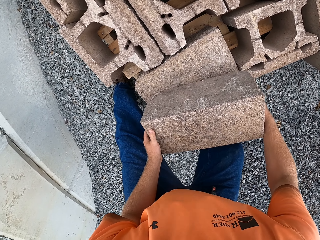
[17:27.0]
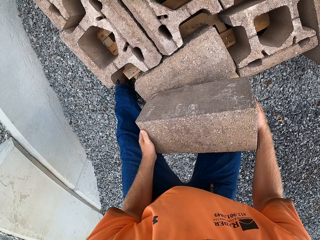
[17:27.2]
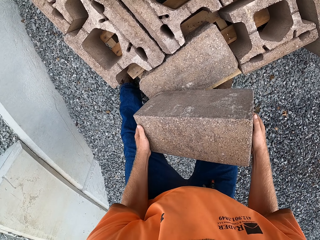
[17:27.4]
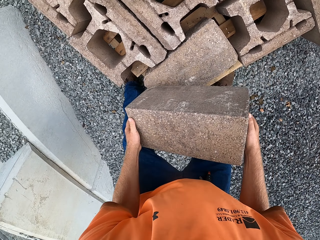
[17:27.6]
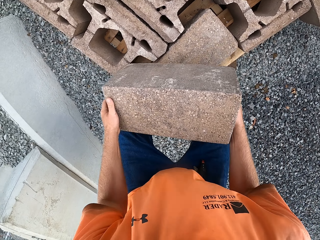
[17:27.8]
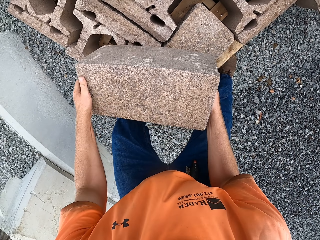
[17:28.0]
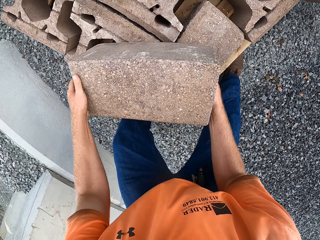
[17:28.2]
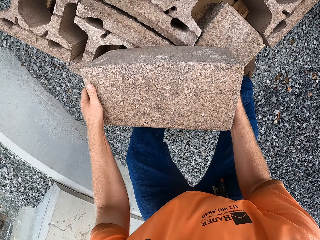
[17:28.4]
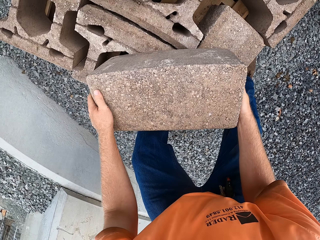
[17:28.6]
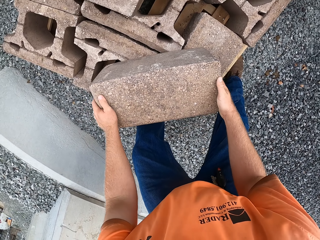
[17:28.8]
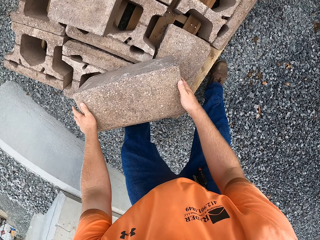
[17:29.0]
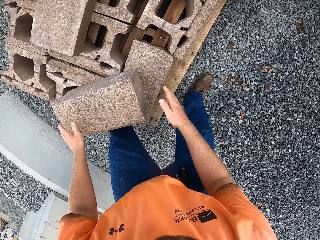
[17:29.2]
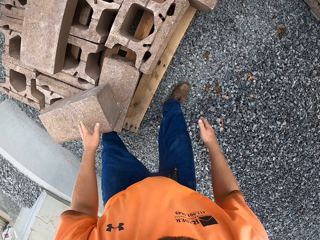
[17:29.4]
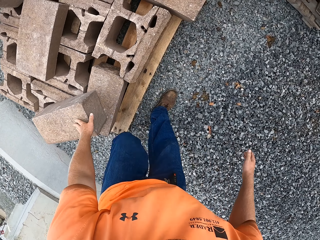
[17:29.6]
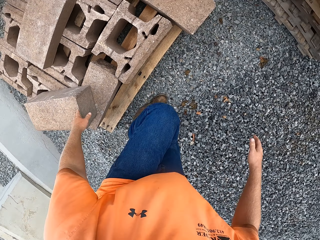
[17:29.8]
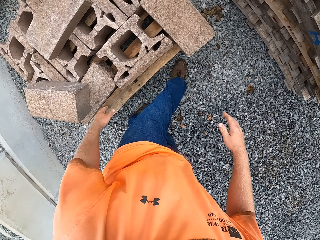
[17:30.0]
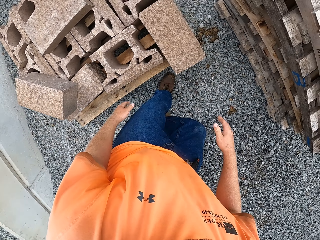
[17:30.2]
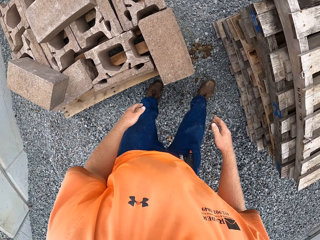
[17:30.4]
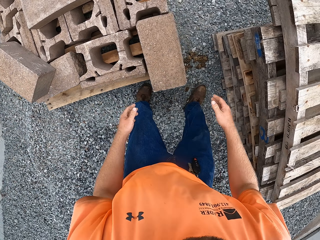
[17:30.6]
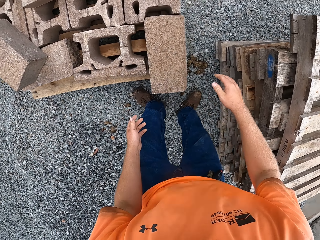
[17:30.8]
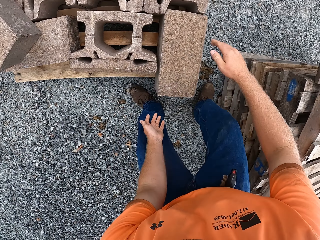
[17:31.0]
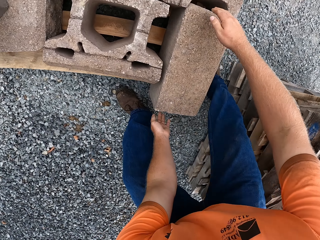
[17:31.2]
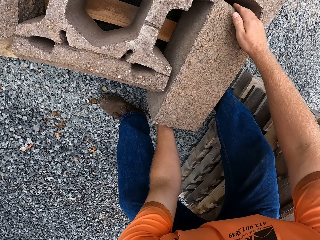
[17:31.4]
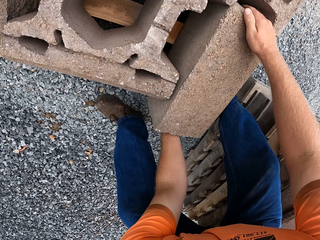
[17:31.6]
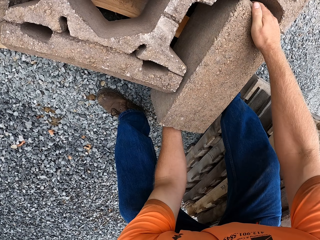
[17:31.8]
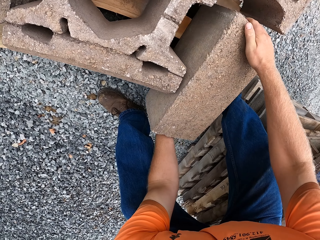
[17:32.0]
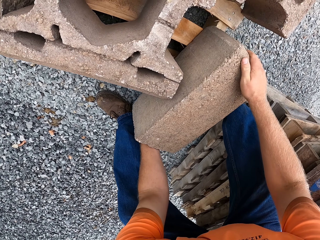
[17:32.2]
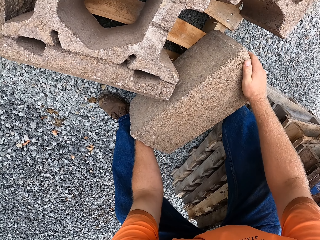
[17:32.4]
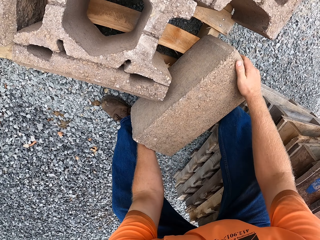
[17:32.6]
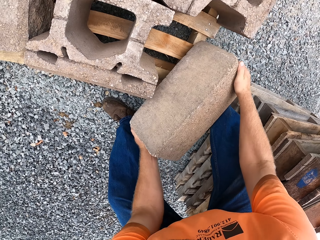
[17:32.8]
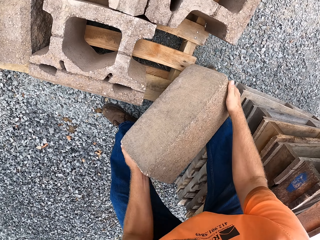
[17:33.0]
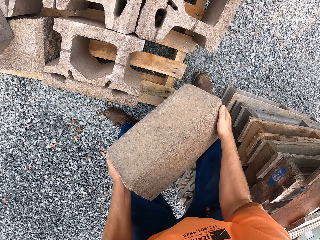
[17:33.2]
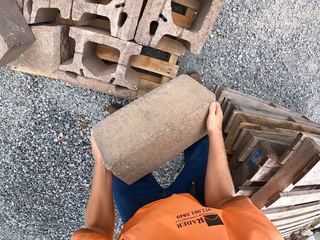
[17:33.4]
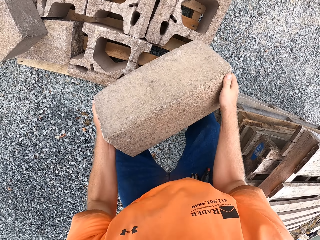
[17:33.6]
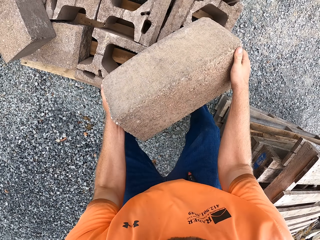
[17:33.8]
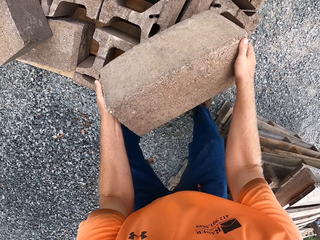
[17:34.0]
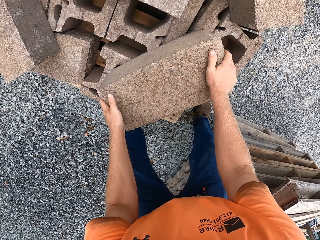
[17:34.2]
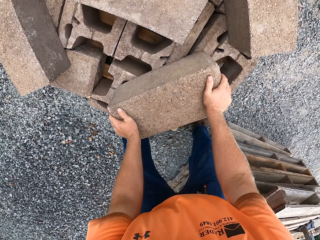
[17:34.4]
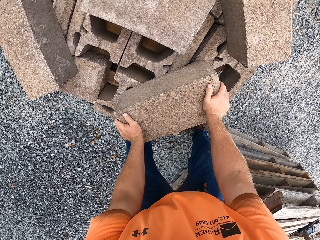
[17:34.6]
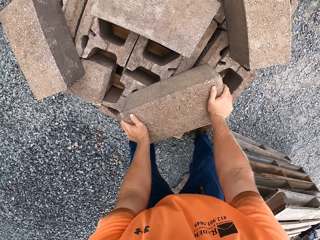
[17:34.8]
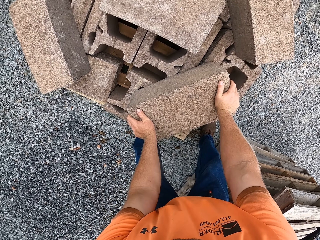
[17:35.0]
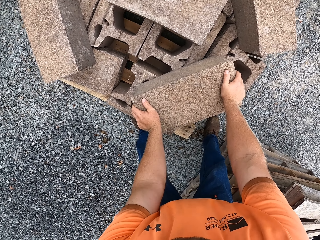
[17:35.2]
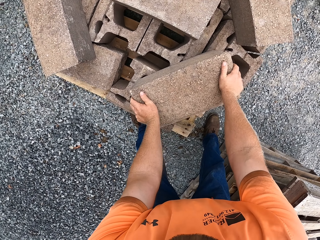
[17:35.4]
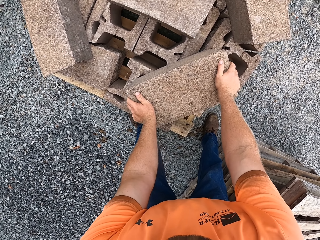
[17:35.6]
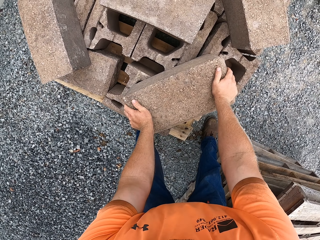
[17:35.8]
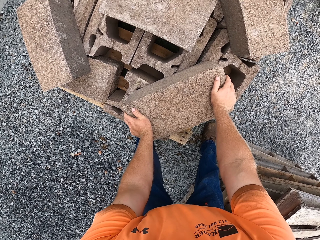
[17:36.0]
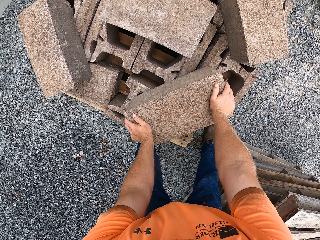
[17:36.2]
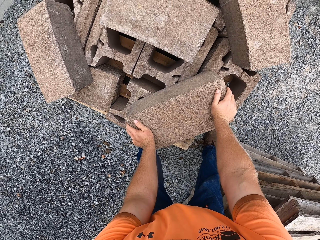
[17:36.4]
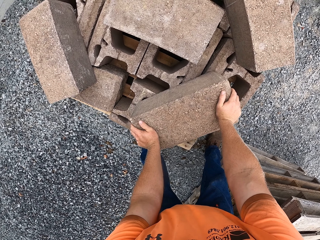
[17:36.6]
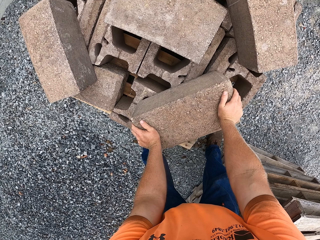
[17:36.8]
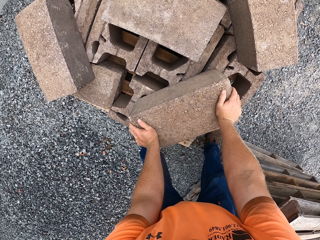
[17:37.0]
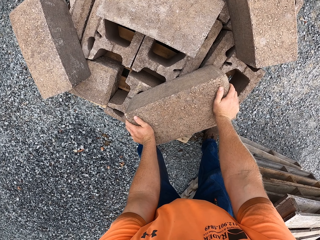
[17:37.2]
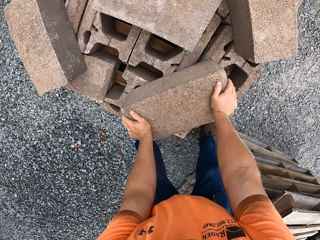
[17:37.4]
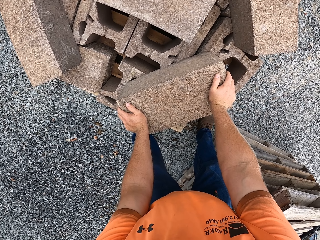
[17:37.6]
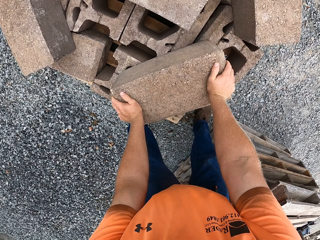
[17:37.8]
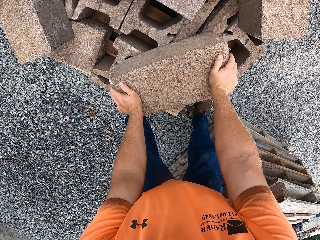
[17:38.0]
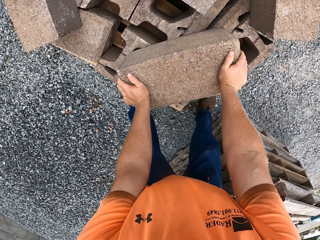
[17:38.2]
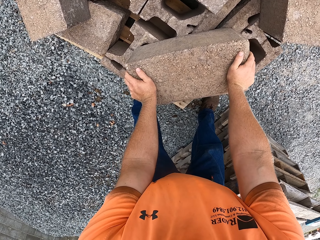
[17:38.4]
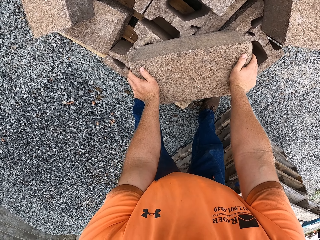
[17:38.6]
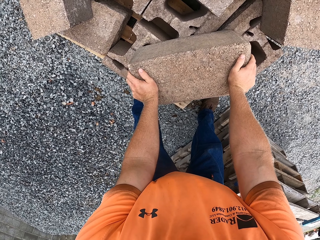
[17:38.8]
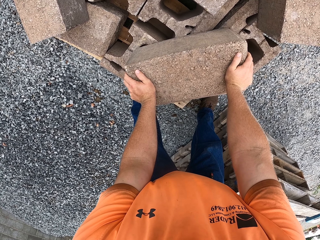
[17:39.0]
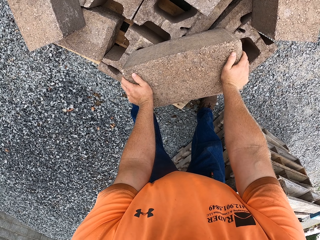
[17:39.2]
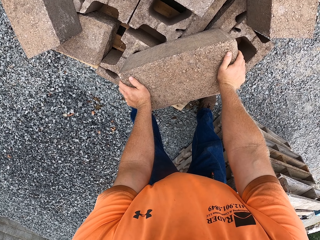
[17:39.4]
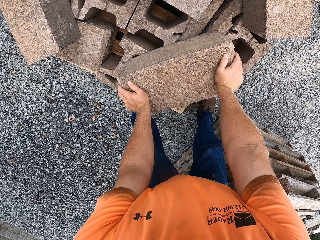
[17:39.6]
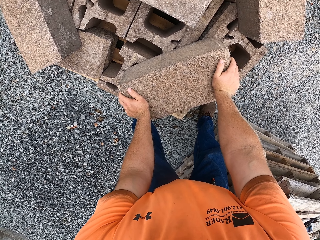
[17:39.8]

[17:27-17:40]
The camera wearer takes a concrete block or stone from the pile of bricks on the wood on the ground with both hands. He places the concrete block on the pile of bricks on the wood on the ground. He places his left hand on the concrete block on the brick on the wood on the ground. He walks. He holds the stone. He takes a concrete block from the wood on the ground with both hands. He places the concrete block on the pile of bricks on the wood on the ground. He looks at the stones.

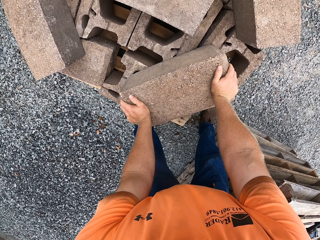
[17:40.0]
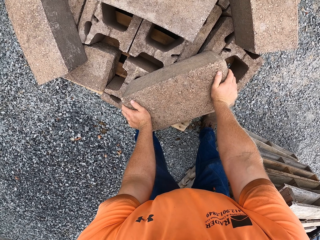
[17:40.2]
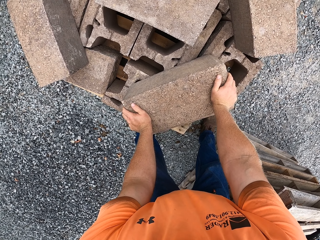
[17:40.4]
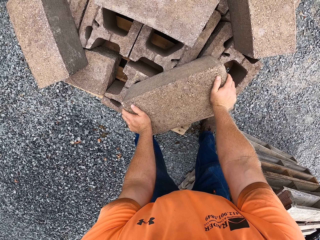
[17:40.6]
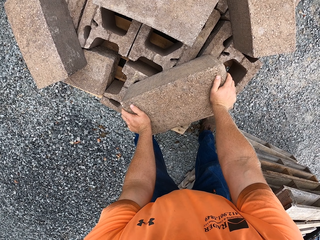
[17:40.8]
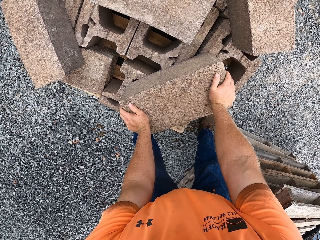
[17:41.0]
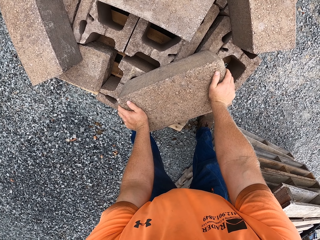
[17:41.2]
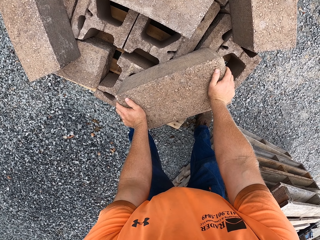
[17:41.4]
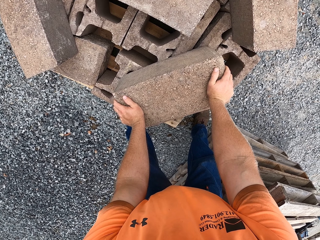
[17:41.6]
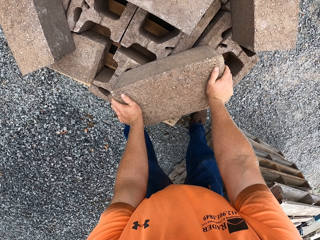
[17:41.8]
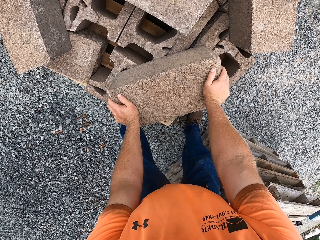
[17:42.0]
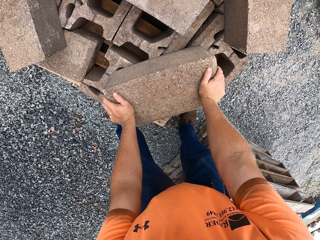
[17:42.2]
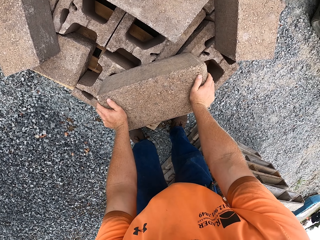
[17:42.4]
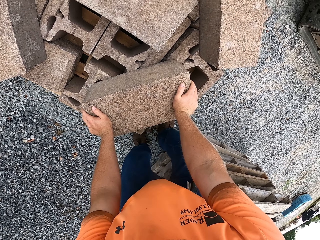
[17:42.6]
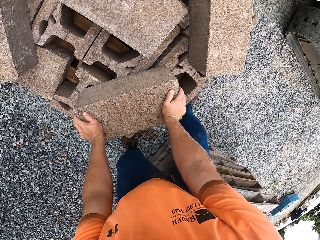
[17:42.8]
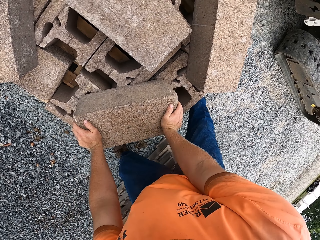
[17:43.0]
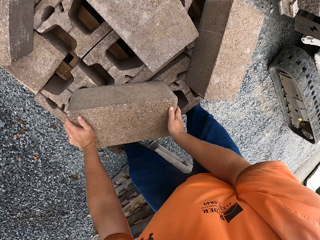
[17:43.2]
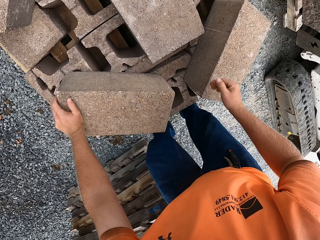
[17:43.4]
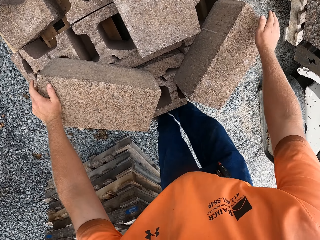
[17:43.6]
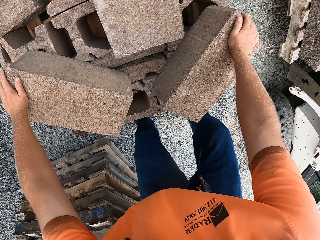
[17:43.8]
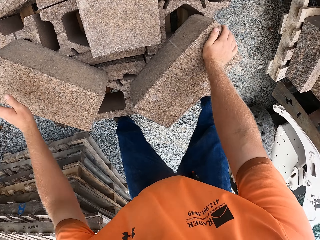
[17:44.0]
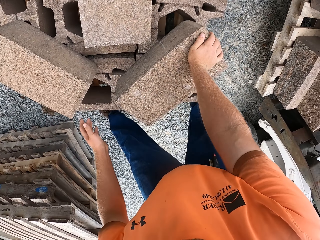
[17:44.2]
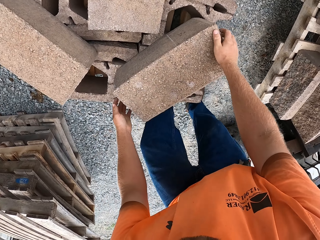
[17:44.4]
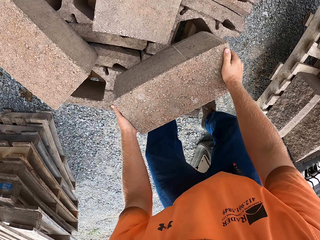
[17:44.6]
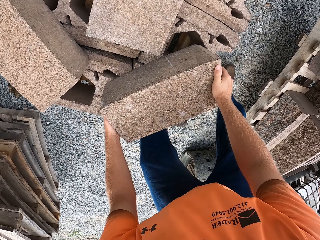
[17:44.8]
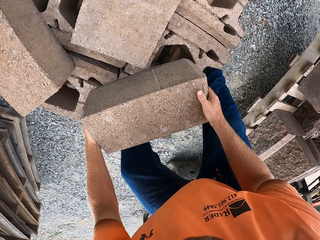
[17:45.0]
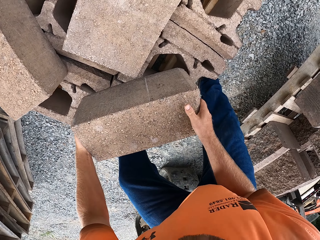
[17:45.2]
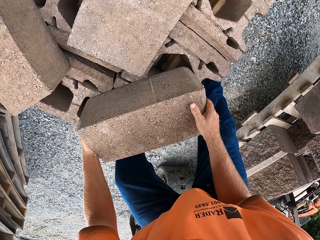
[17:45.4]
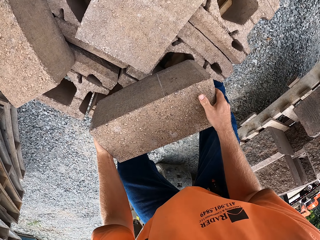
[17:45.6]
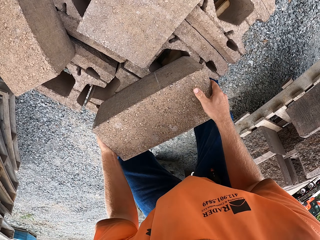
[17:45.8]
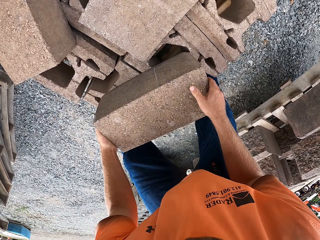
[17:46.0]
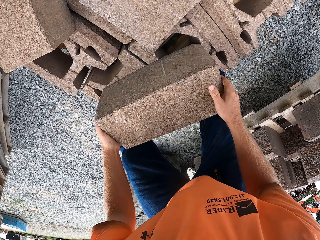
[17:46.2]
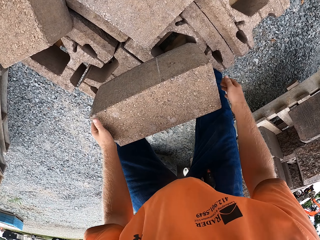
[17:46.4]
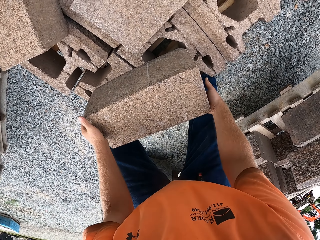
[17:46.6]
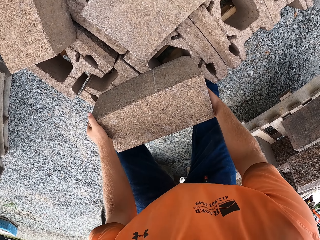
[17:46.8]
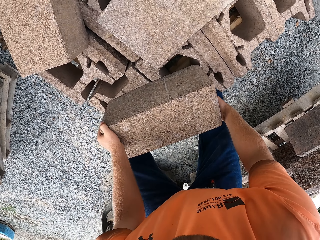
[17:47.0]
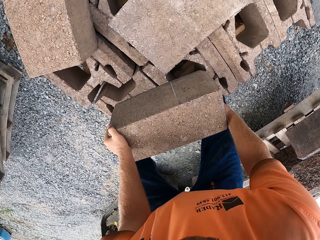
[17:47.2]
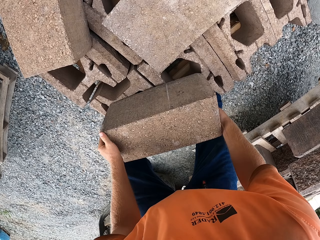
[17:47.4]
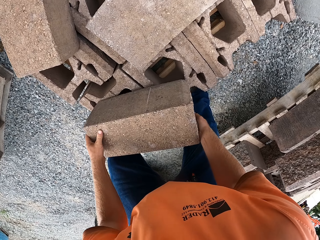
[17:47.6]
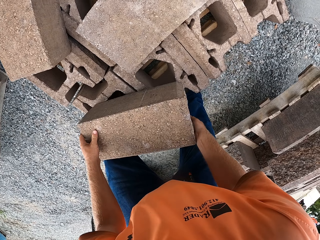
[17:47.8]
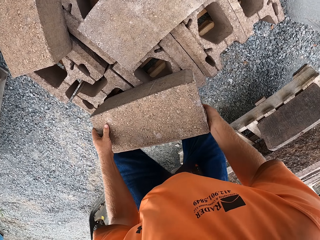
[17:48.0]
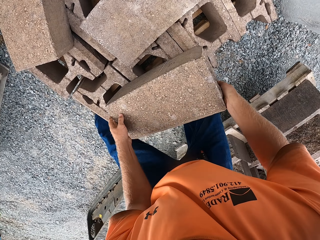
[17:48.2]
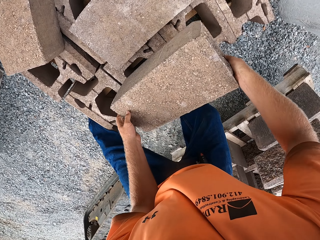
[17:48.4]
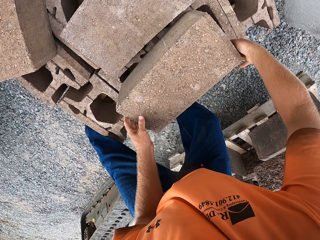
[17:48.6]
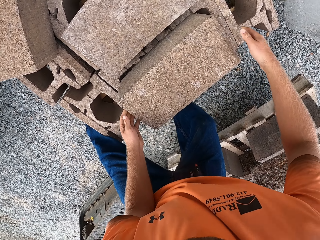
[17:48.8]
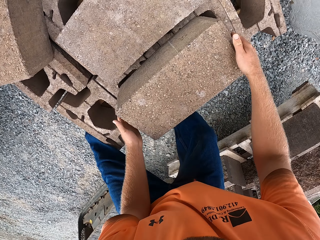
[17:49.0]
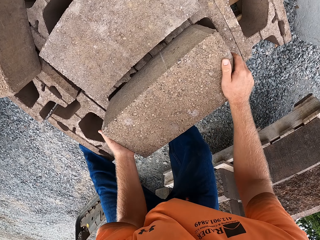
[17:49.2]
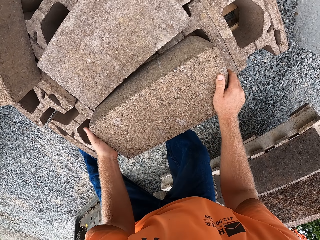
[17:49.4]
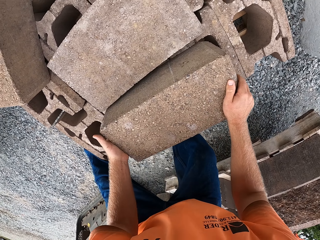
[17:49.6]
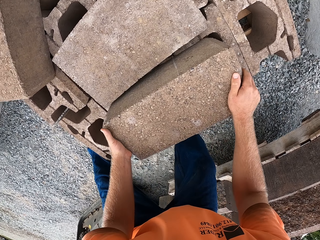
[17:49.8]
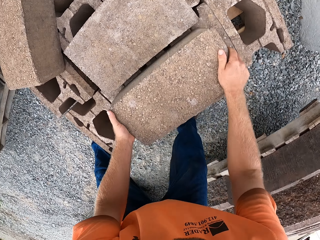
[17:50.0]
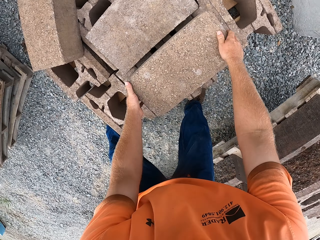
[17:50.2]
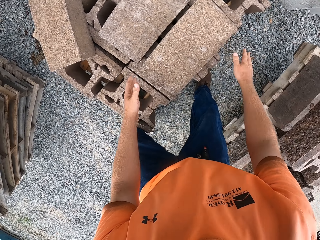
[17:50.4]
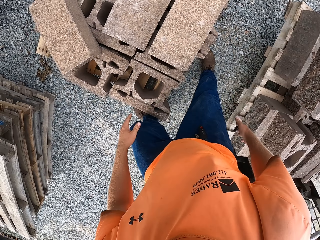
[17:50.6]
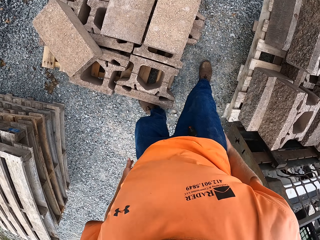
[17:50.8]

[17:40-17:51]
The camera wearer places his right hand on a concrete block or stone on the pile of bricks on the wood on the ground. He moves the stone. He takes the concrete block from the pile of bricks on the wood on the ground with both hands. He places the concrete block on a pile of bricks on the wood on the ground. He adjusts the concrete block on the pile of bricks on the wood on the ground with both hands.
